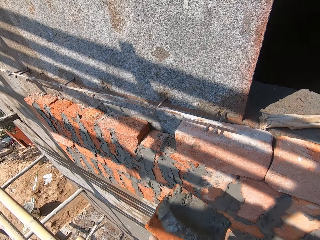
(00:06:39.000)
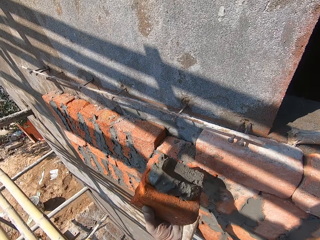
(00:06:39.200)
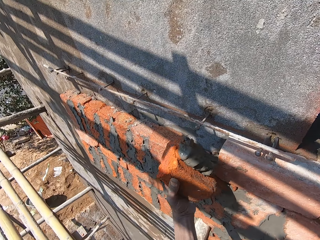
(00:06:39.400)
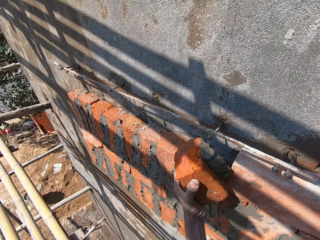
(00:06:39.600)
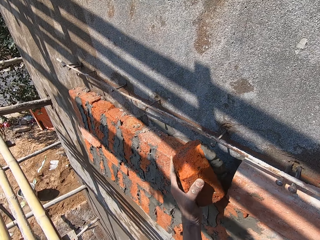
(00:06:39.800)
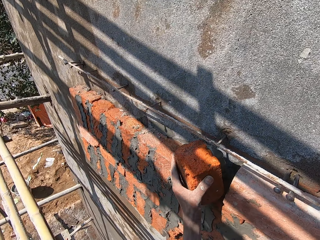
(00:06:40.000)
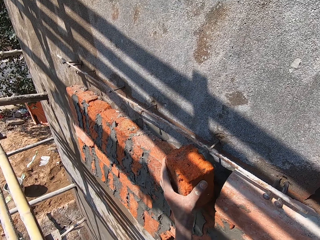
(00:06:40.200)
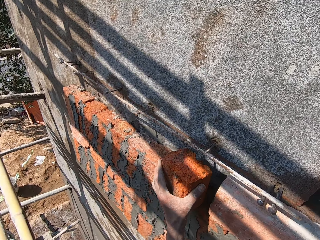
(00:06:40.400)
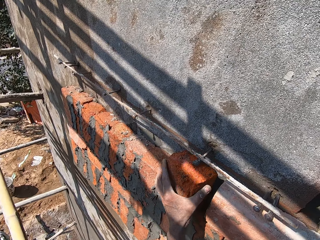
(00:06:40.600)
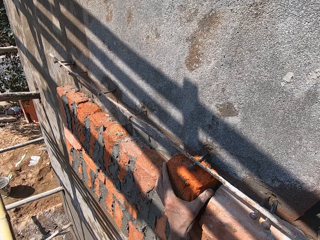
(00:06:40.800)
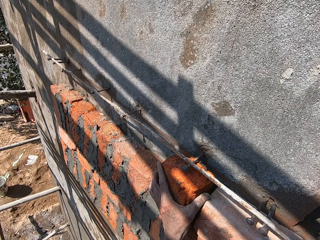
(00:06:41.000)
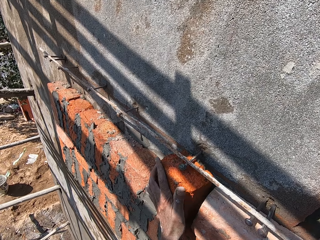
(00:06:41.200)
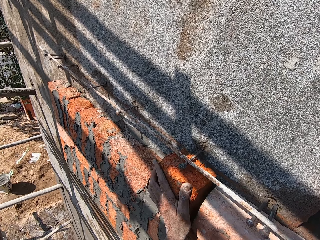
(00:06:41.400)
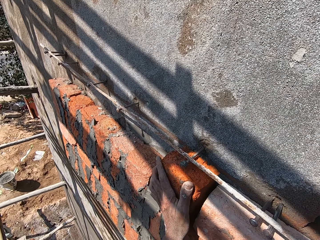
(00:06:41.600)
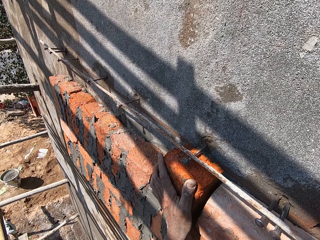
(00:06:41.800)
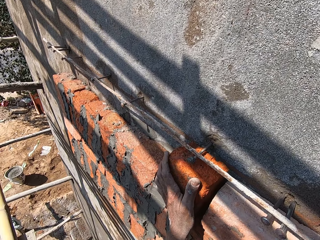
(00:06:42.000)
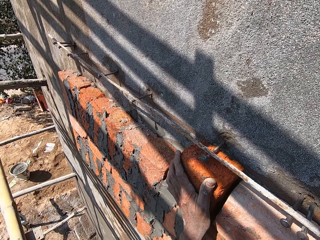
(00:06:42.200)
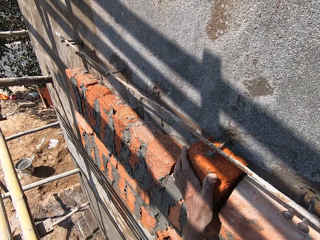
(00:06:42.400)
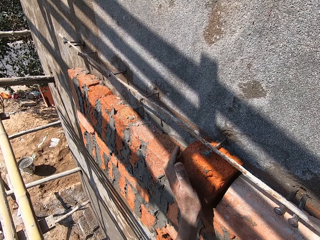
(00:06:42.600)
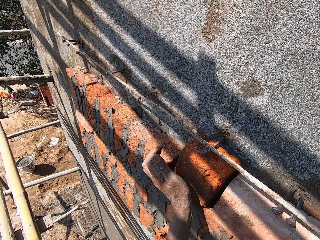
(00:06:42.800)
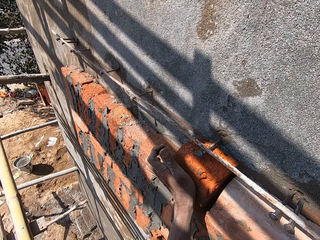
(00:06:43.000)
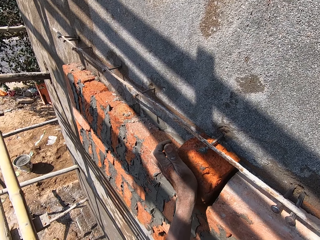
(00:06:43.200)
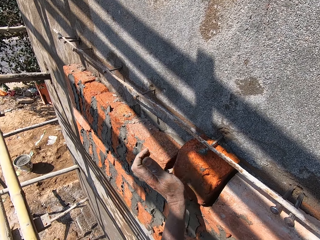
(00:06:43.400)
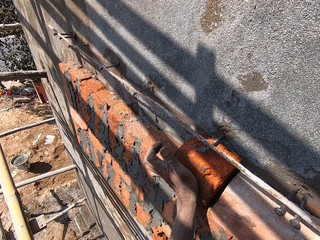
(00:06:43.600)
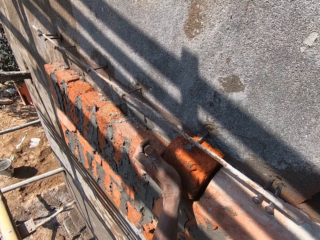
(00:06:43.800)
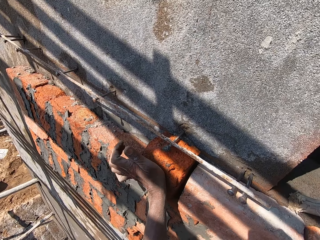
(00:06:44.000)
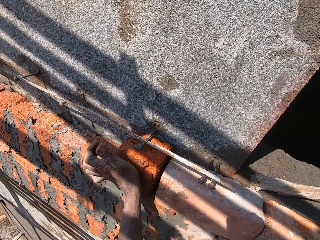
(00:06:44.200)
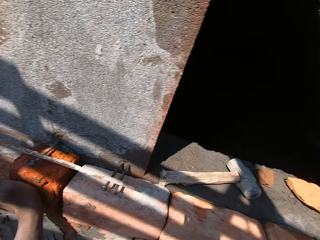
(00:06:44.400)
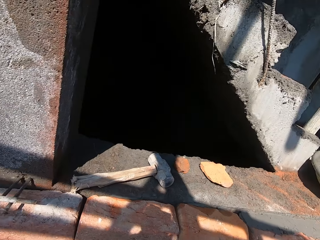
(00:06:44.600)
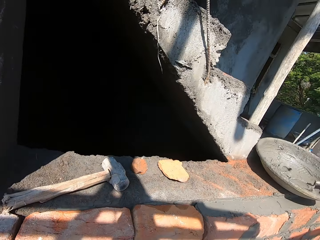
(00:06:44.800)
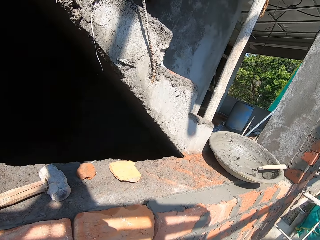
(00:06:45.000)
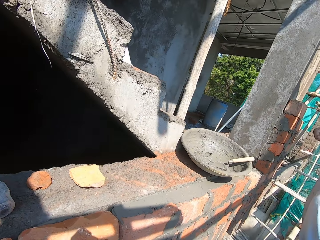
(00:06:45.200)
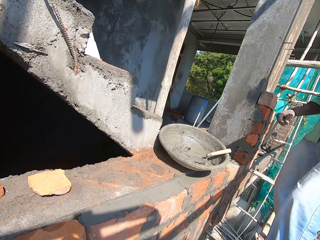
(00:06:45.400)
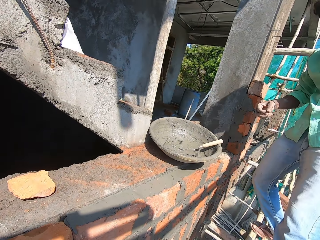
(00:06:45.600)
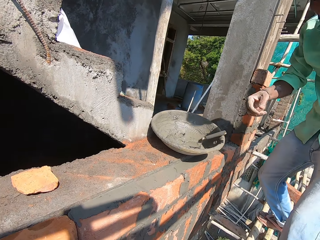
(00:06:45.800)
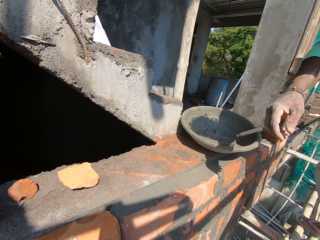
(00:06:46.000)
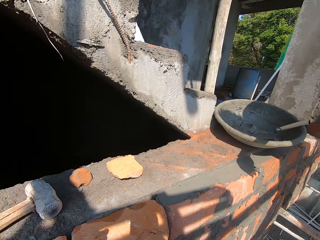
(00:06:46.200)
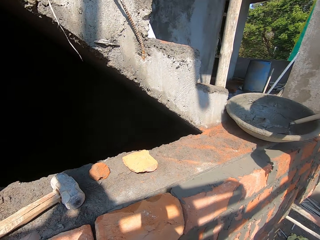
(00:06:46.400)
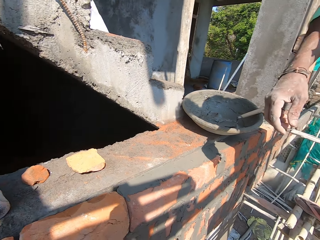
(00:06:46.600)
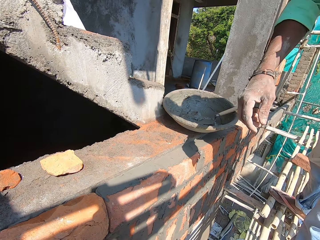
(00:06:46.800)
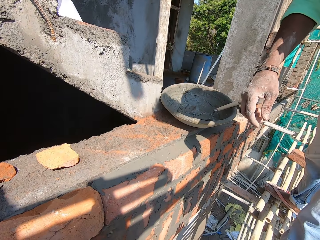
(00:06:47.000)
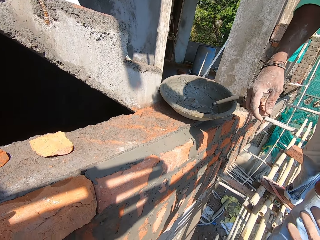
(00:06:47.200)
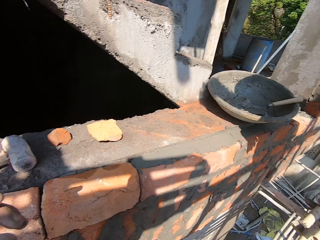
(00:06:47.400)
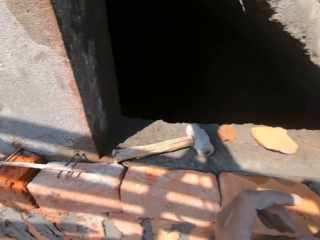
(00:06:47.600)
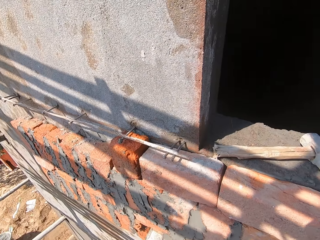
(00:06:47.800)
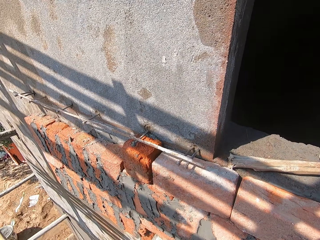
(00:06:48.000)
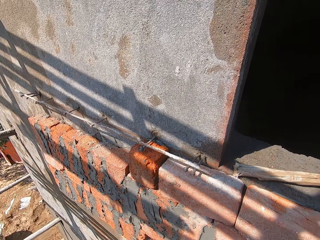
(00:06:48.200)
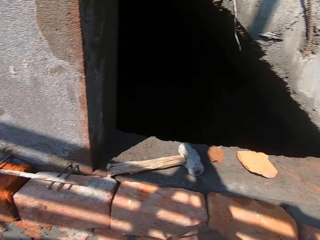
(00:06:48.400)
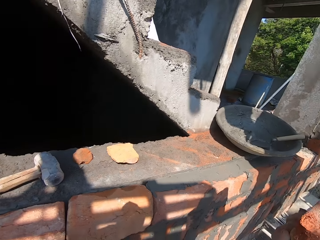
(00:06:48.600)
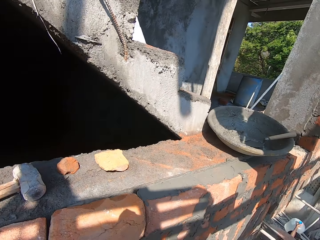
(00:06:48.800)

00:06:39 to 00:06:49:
The camera wearer places the brick on the wall with his left hand. He hits the brick to the wall with his left hand. He looks around.

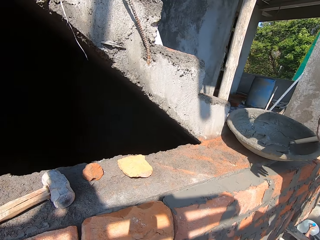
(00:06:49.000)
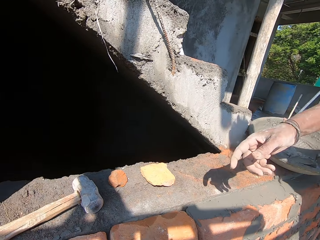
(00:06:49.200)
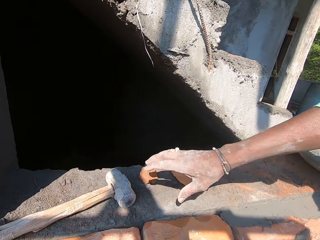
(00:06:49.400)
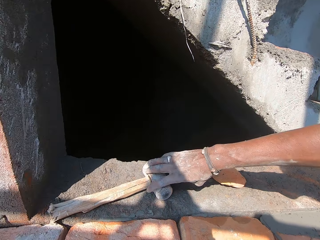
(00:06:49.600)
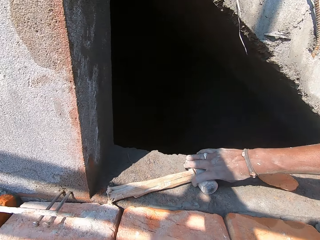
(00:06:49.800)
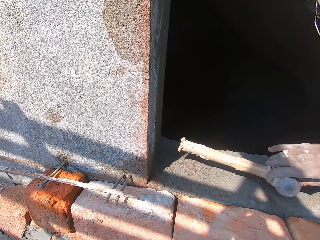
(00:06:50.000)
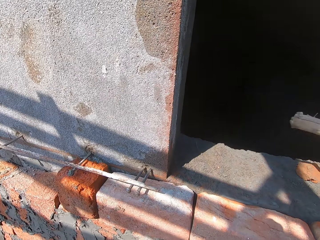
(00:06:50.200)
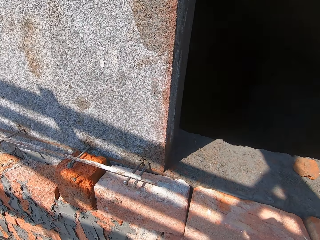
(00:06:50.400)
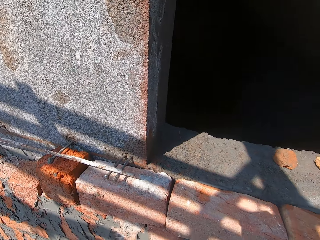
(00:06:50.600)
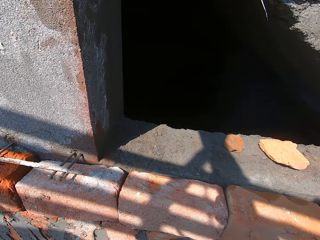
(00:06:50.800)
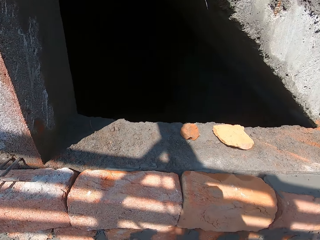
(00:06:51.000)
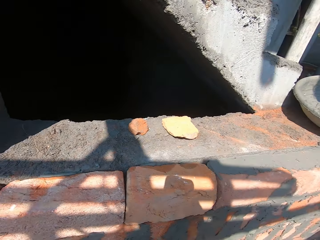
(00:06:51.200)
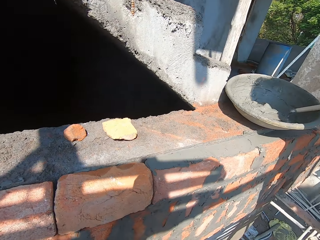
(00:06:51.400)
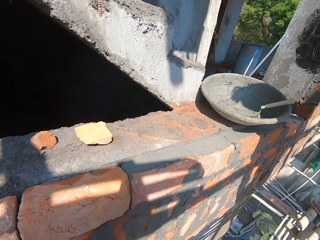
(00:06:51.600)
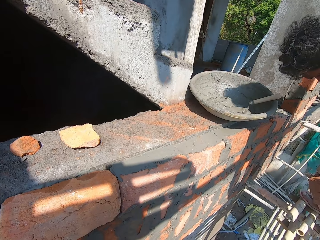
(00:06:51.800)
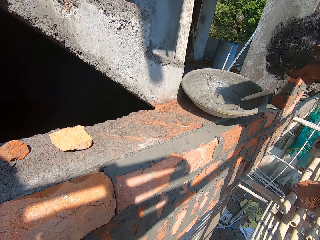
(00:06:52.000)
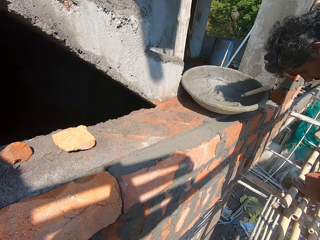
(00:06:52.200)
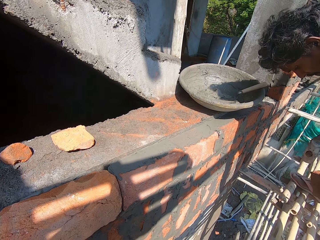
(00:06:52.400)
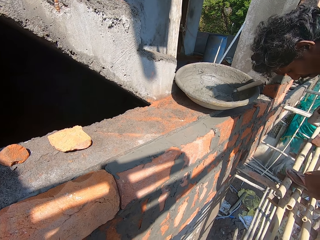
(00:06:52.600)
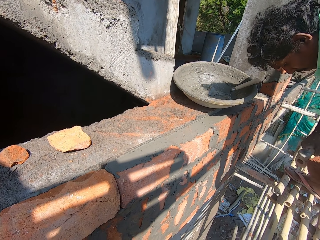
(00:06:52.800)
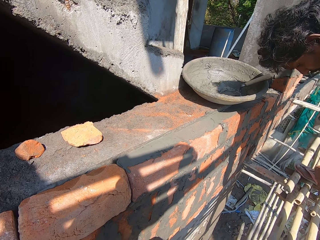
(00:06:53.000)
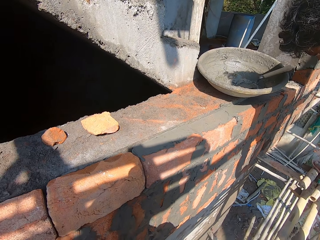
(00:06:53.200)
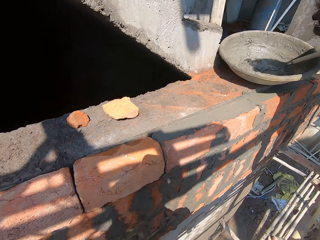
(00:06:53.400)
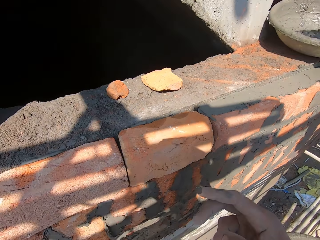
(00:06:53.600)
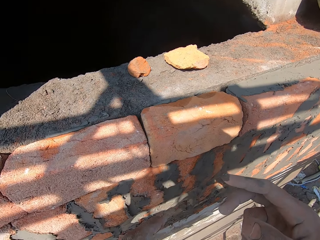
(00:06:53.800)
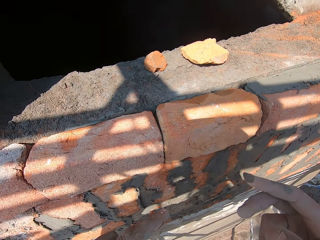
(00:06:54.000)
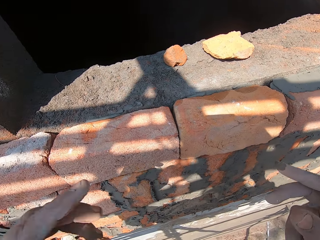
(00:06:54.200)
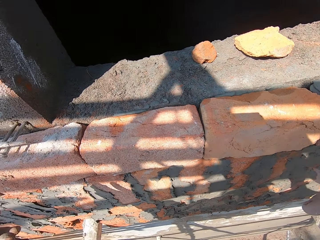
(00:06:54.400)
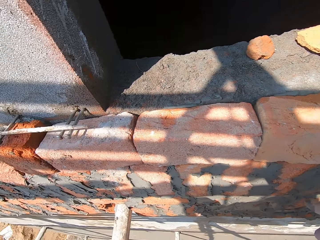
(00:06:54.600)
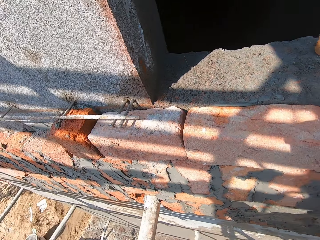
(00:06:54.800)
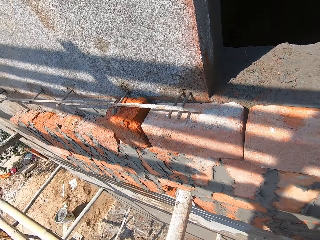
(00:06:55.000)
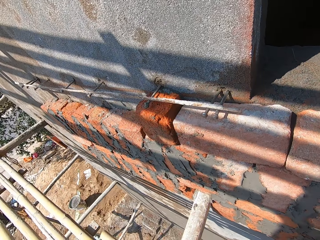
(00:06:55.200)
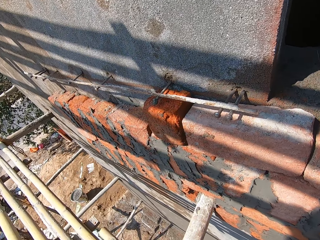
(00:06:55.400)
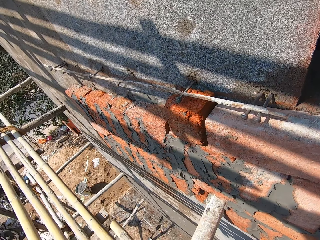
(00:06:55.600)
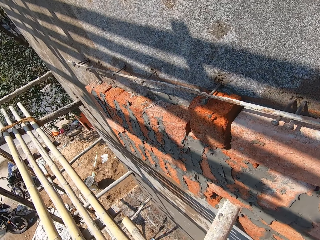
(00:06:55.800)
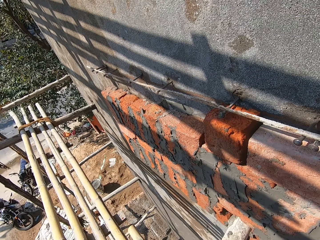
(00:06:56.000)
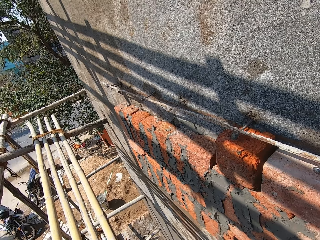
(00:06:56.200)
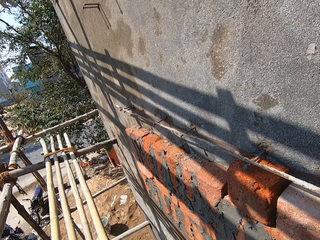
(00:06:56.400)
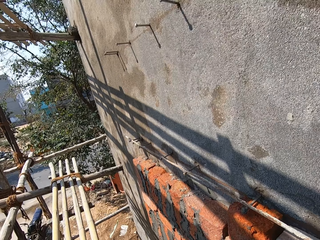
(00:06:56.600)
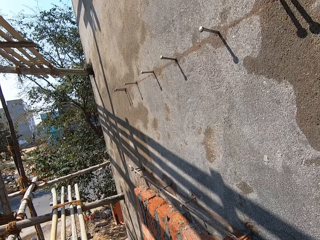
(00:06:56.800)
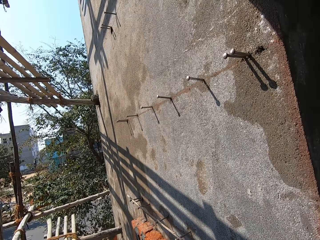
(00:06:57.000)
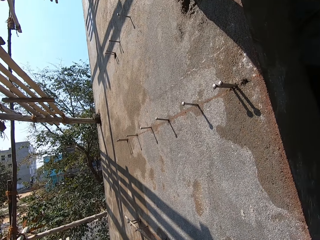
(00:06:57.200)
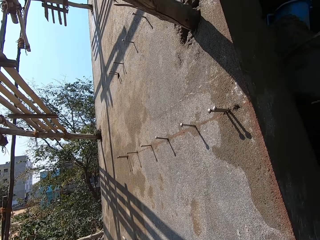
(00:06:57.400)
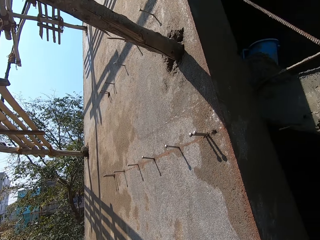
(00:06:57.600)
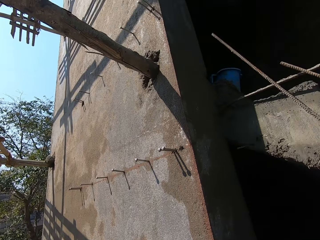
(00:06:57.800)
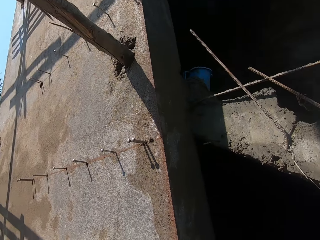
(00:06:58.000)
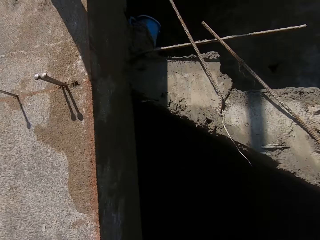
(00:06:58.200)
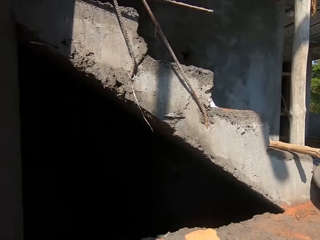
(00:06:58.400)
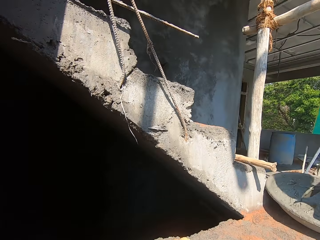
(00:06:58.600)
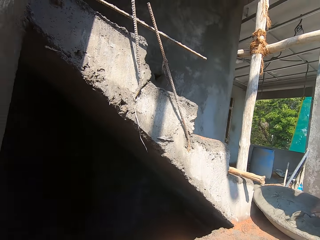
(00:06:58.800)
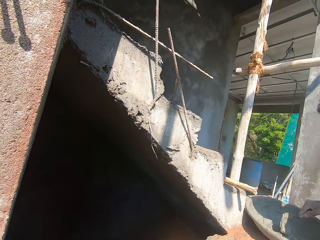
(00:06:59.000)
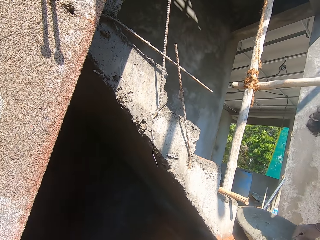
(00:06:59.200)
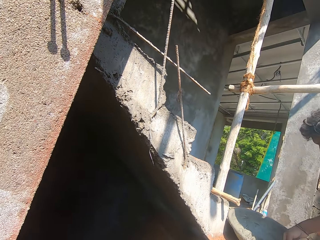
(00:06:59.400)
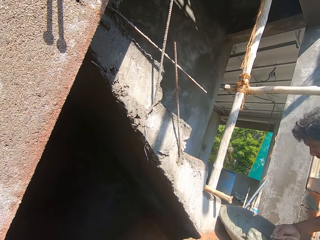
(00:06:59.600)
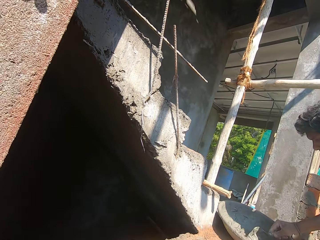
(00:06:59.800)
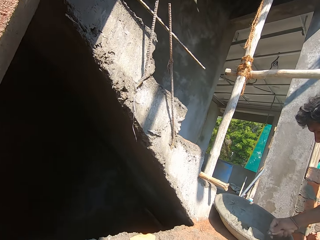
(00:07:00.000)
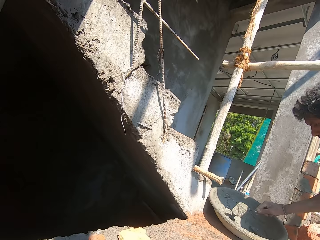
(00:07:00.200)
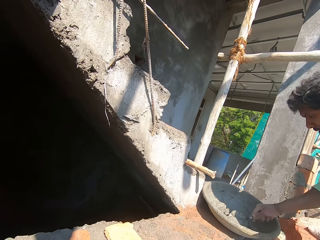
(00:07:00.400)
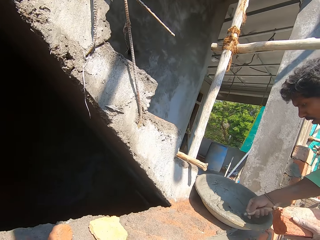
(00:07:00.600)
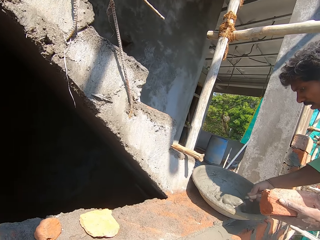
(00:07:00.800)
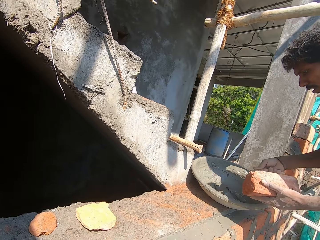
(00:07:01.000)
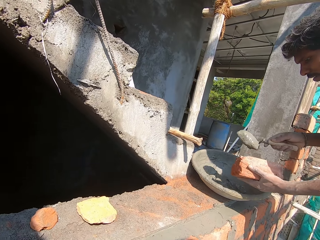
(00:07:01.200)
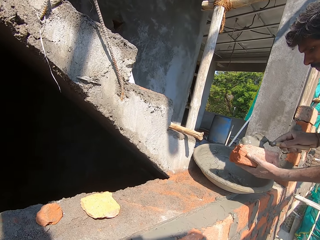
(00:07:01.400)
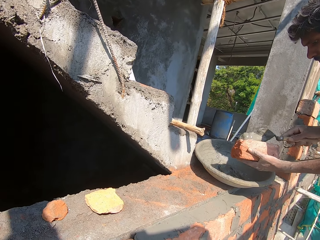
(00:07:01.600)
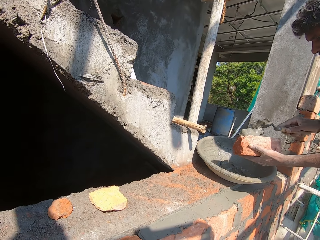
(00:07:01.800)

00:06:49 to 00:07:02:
A man picks a mallet very close to the staircase with his right hand. The man breaks a brick with the mallet in his right hand. The man mixes the mortar in the bowl with the trowel in his right hand. The camera wearer speaks to the man. The man scoops mortar from the bowl with the trowel in his right hand and puts the mortar on the brick with the trowel in his right hand.
